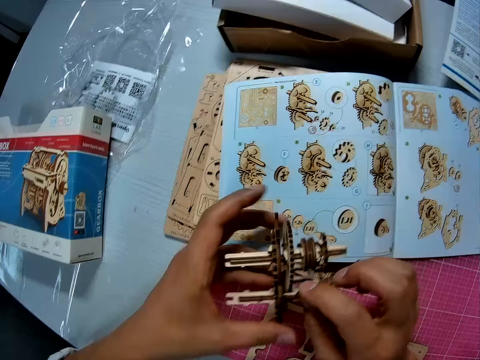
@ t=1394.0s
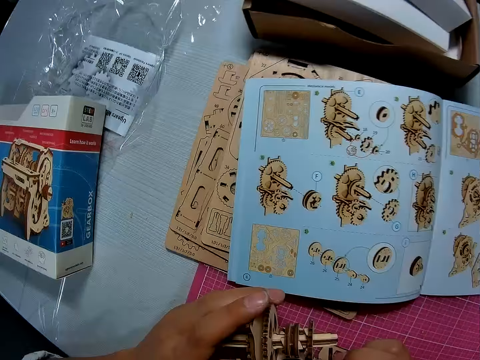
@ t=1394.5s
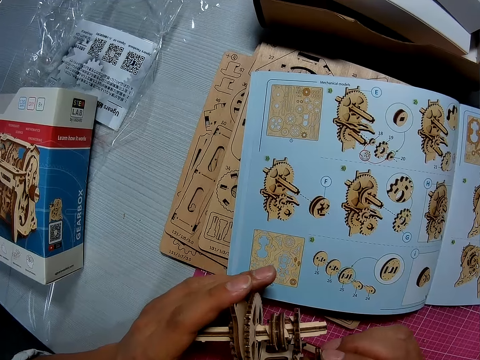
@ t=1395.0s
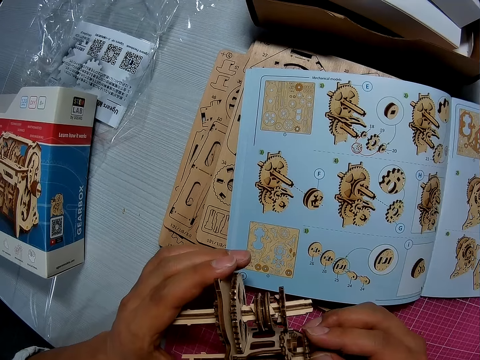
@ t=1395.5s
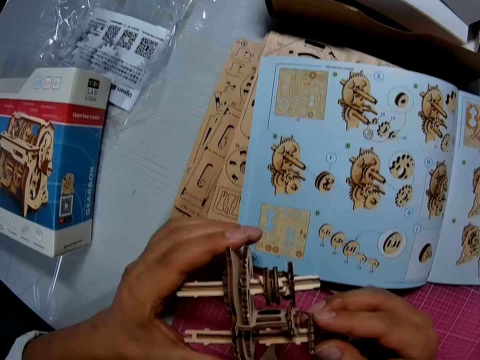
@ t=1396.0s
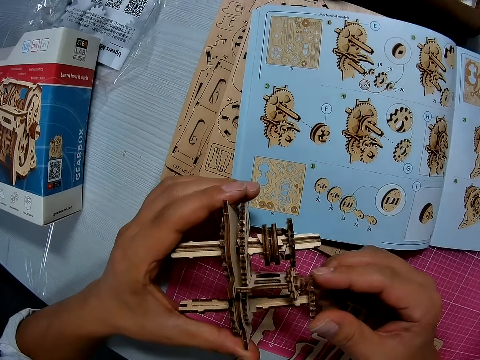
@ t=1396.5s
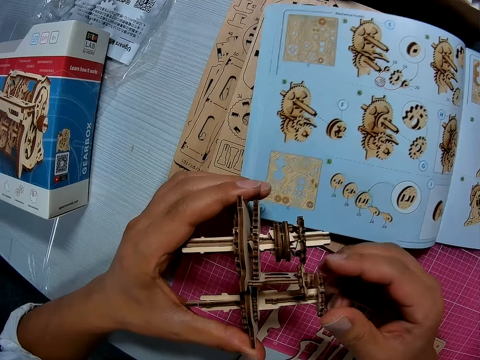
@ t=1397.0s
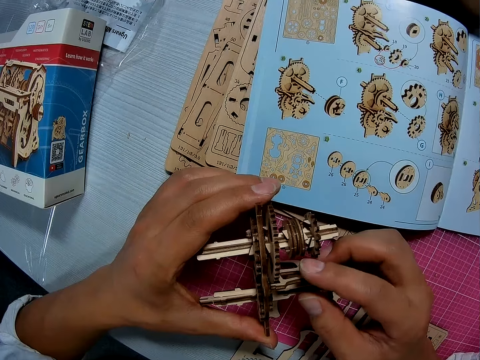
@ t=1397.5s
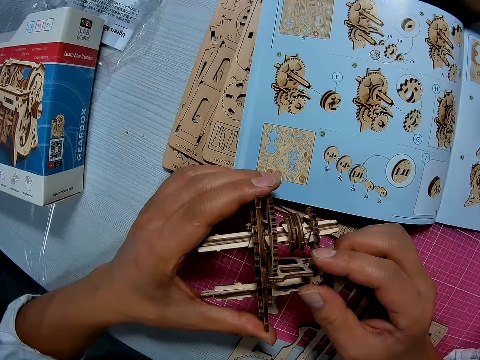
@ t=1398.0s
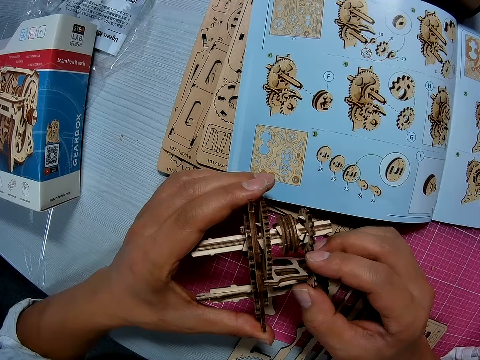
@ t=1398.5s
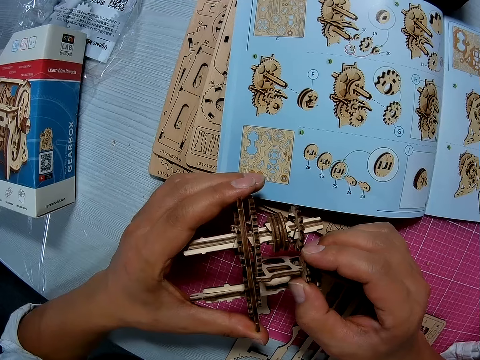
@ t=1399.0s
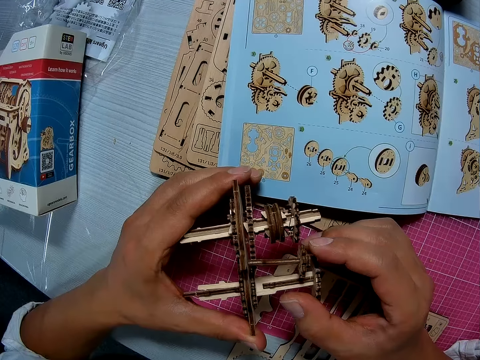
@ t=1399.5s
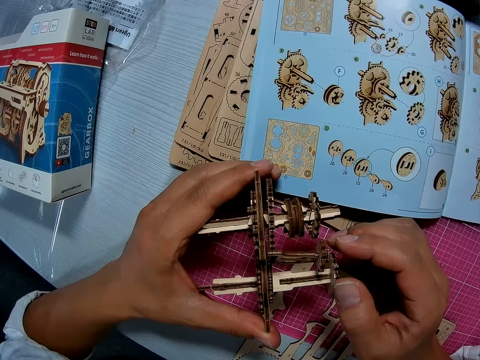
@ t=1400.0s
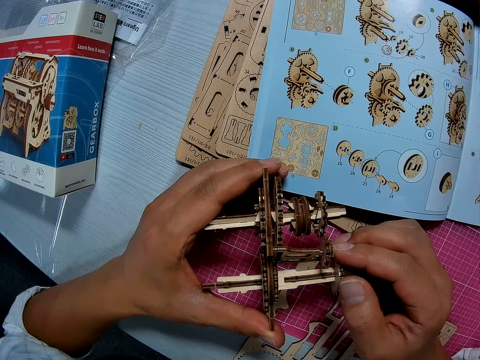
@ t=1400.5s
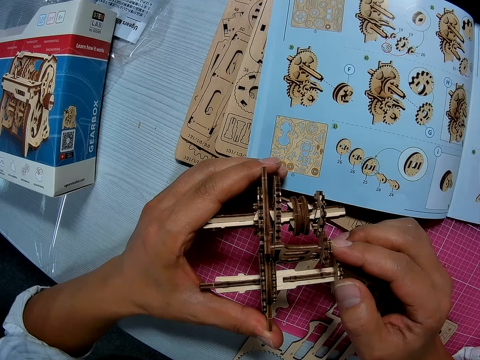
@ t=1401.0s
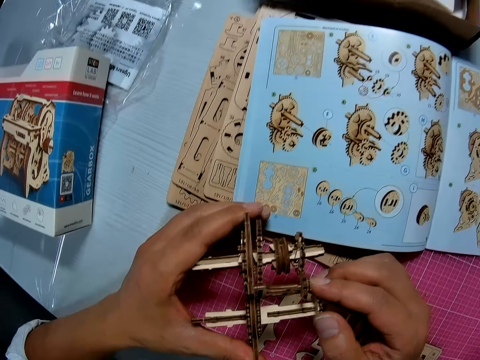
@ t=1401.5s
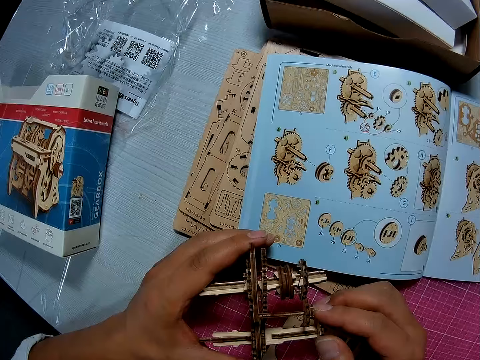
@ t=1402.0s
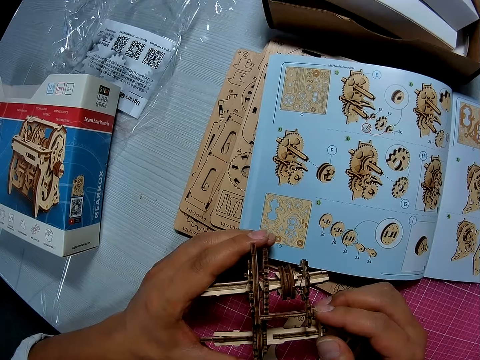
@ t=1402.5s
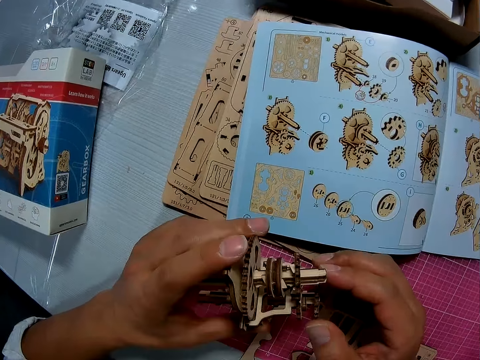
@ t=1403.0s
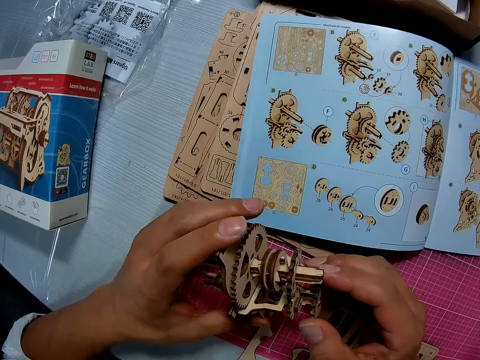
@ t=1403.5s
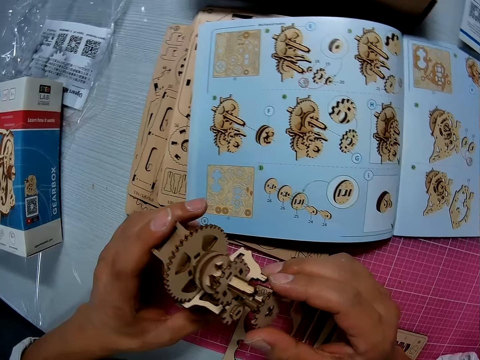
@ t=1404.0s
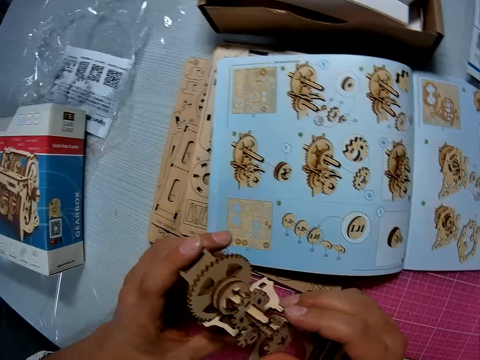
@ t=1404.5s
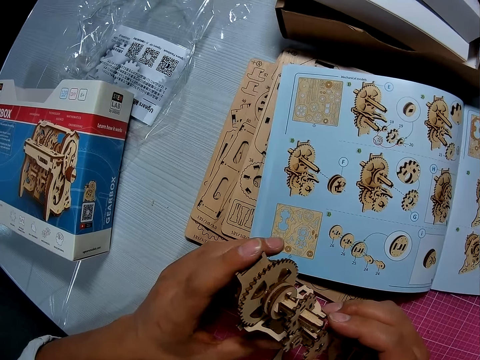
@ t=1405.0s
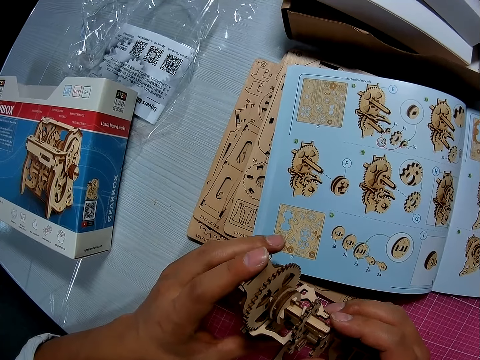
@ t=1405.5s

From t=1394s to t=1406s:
The camera wearer rotates a gear wheel. They hold a gearbox.

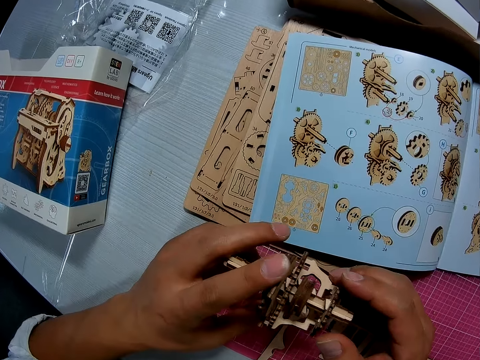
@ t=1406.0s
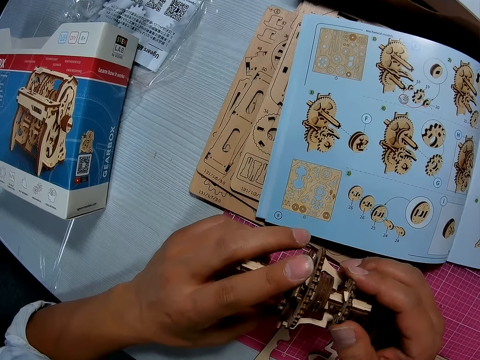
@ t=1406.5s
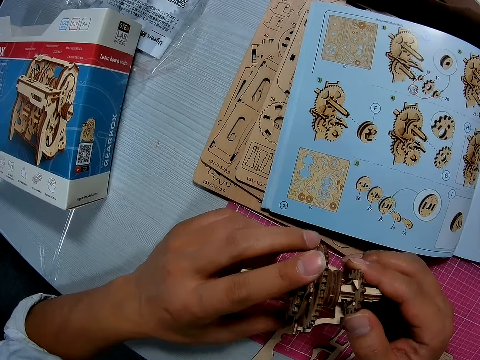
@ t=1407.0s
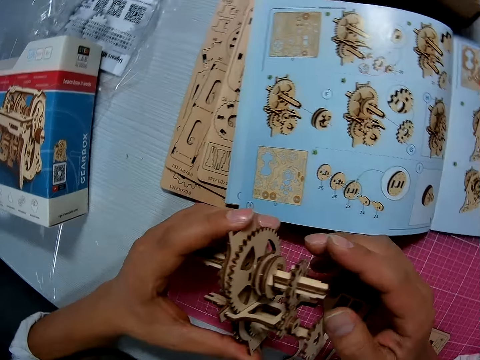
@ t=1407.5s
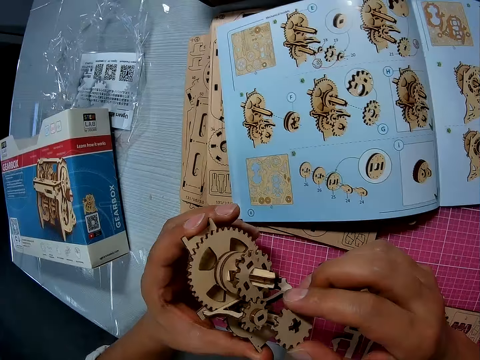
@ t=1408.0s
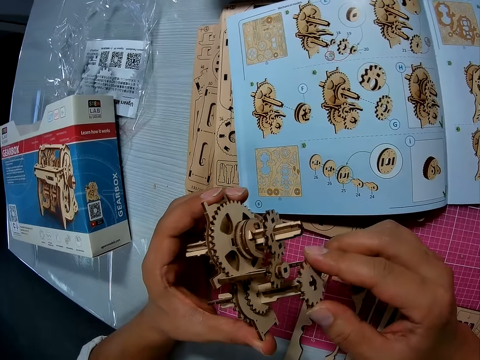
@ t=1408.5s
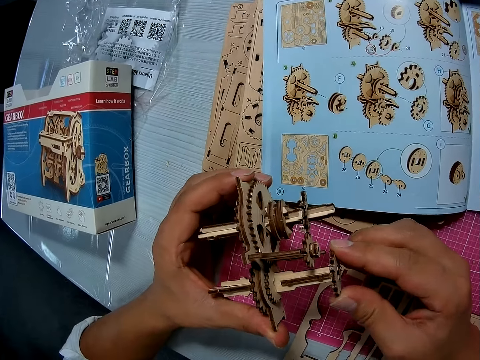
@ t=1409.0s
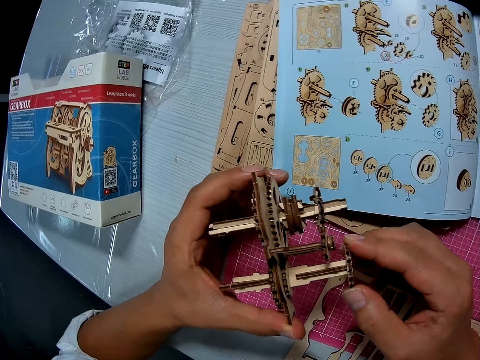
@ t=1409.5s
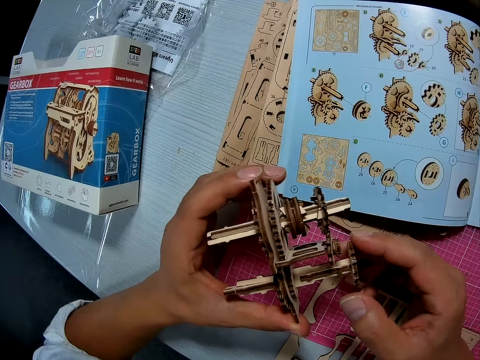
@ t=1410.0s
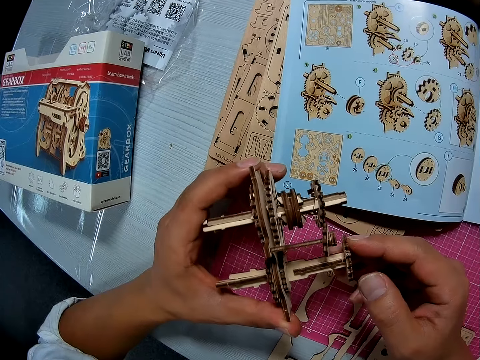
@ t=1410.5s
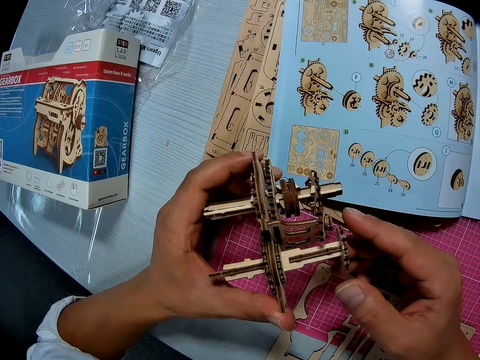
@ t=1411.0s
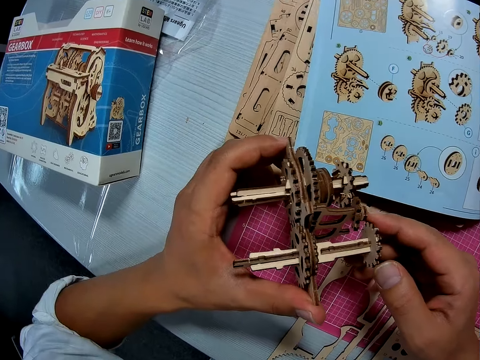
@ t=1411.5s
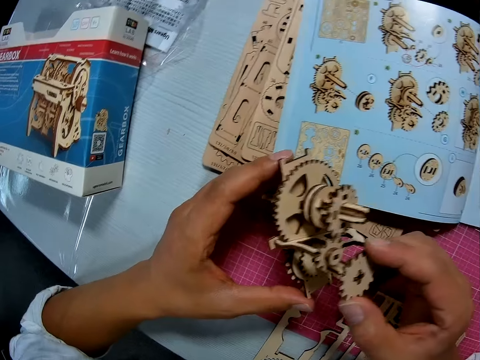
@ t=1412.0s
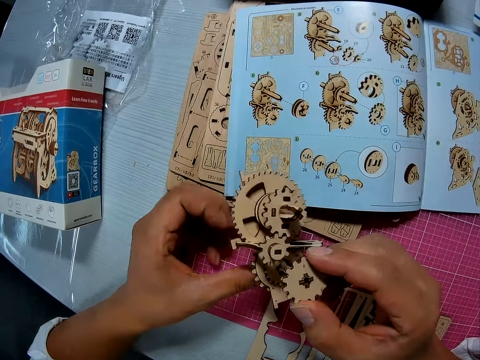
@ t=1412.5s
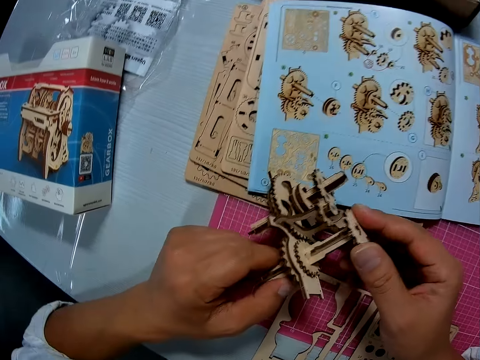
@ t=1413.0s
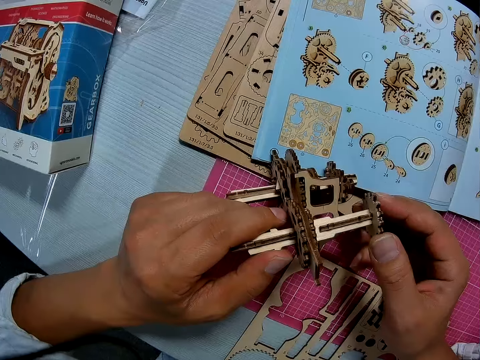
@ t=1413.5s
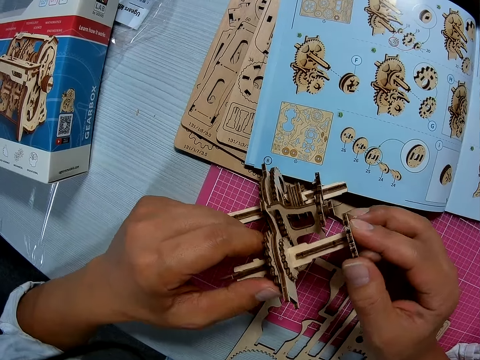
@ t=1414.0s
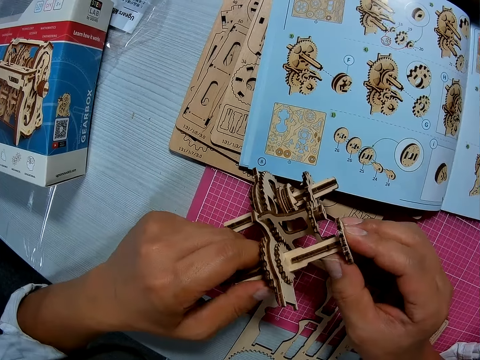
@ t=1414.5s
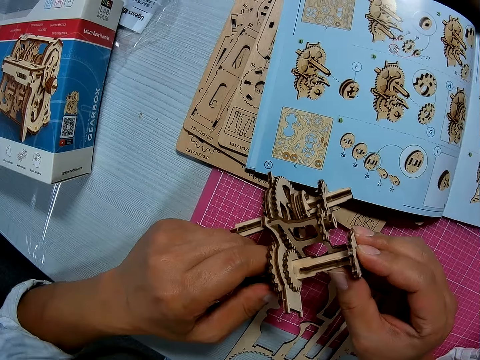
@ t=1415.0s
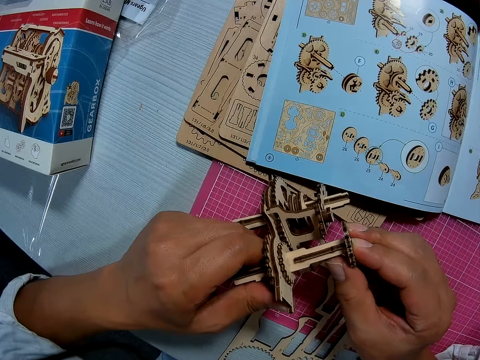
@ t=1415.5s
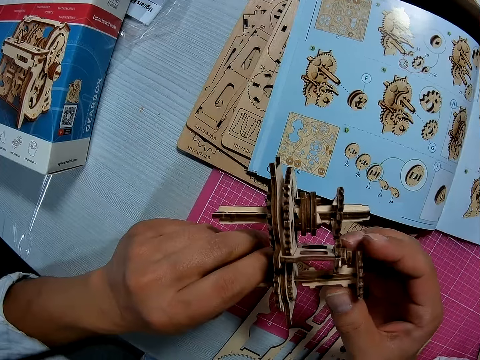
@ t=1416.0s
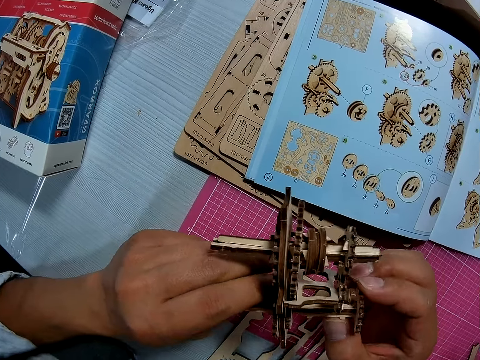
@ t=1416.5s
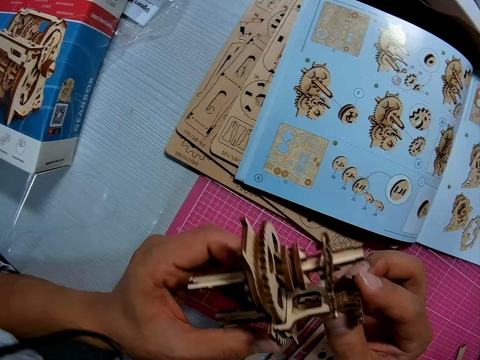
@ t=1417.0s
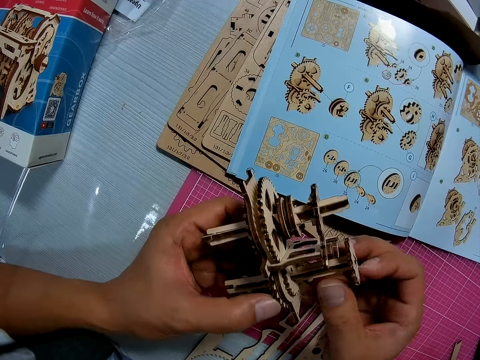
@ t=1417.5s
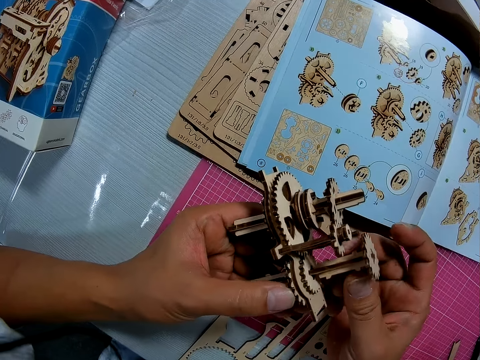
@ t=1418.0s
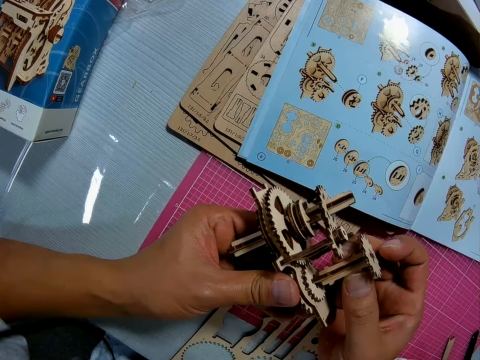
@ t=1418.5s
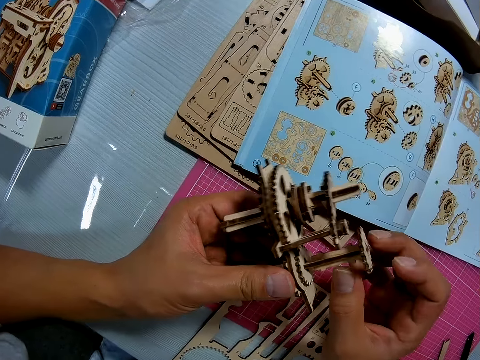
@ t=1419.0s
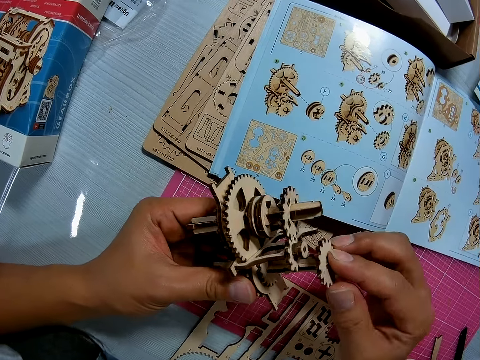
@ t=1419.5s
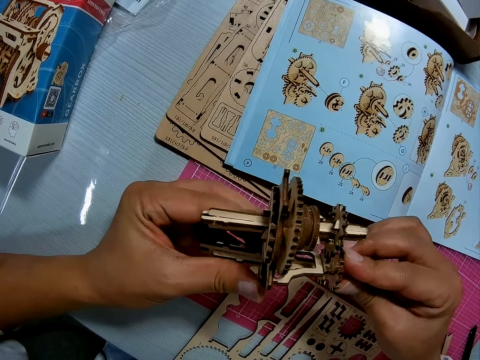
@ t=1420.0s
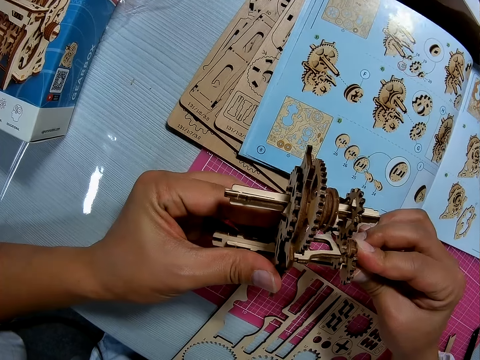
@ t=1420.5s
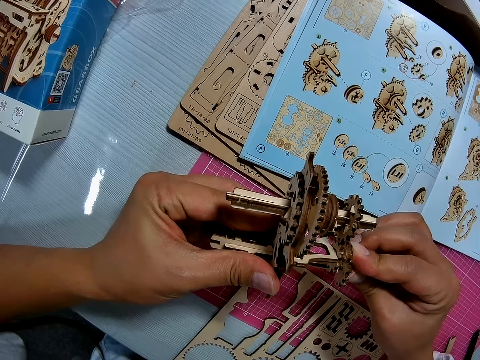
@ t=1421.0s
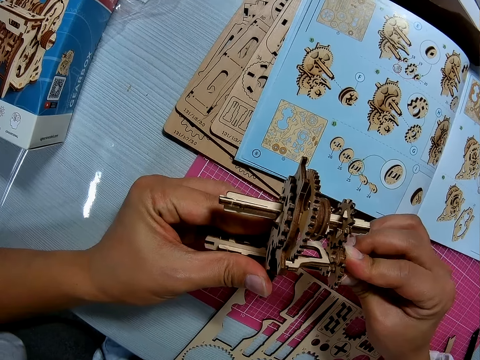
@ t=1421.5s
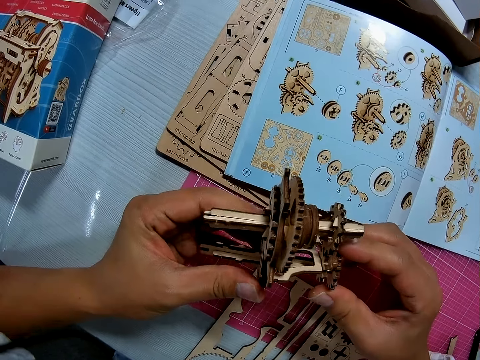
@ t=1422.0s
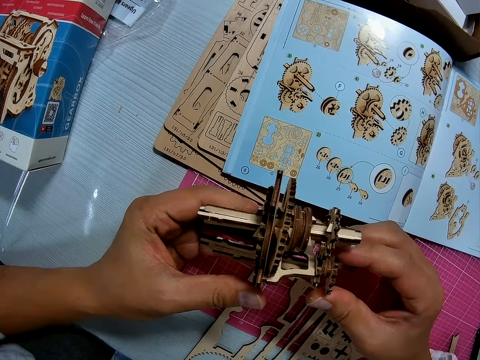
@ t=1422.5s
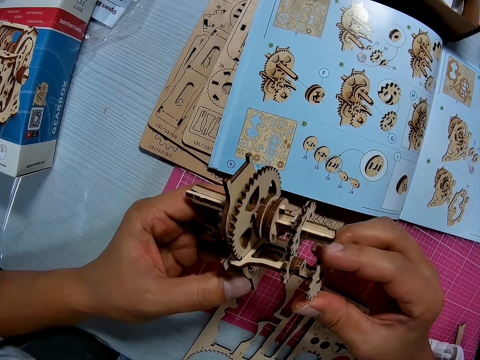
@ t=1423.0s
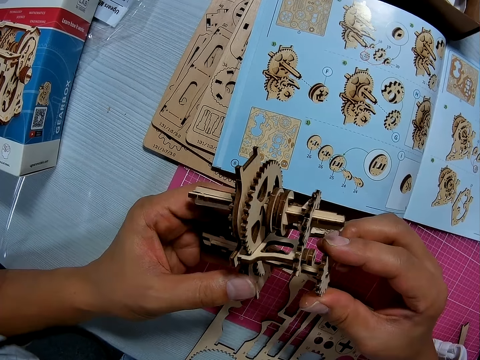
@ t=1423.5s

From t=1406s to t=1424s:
The camera wearer touches a gear wheel. They hold an input shaft. They turn a gearbox. They hold the gear wheel. They hold the input shaft. They press the gear wheel.
